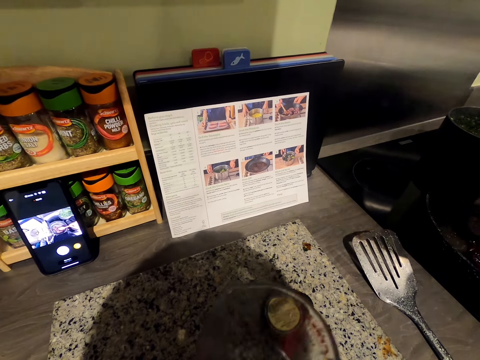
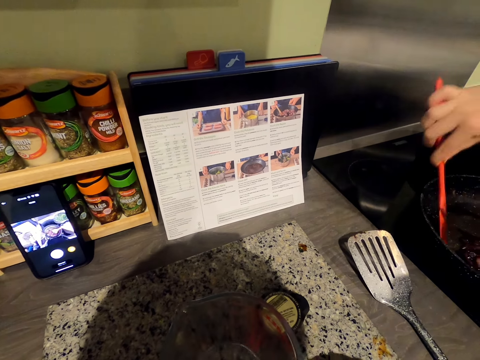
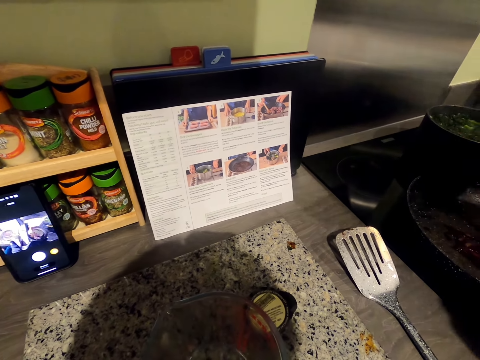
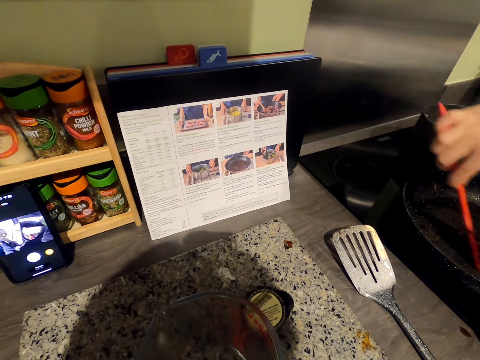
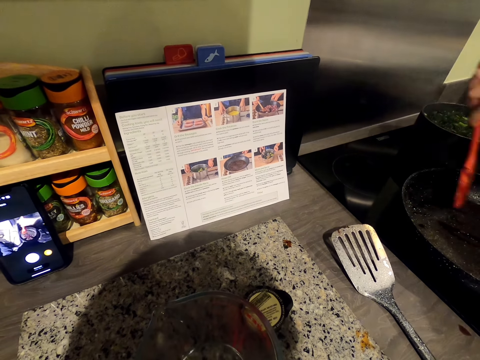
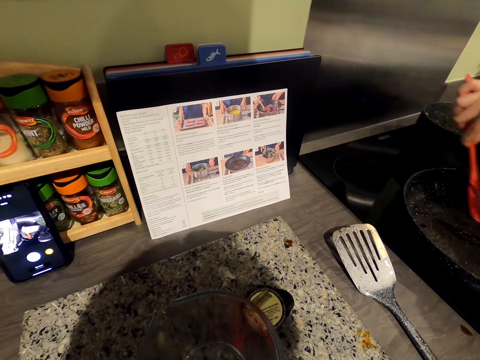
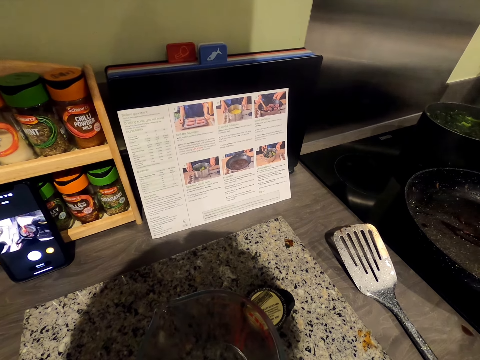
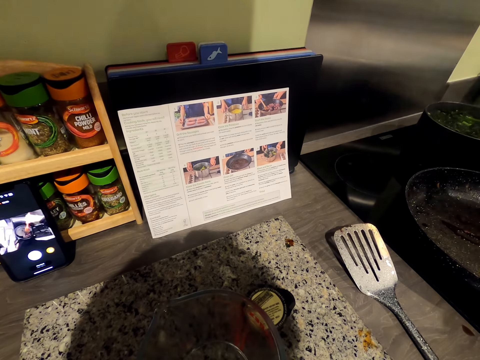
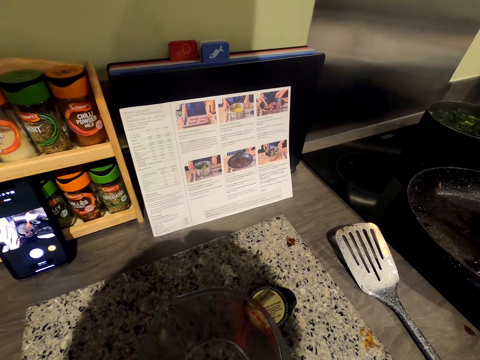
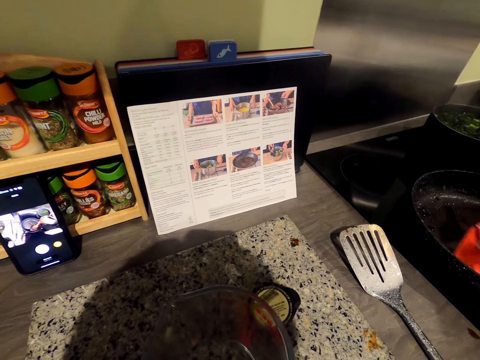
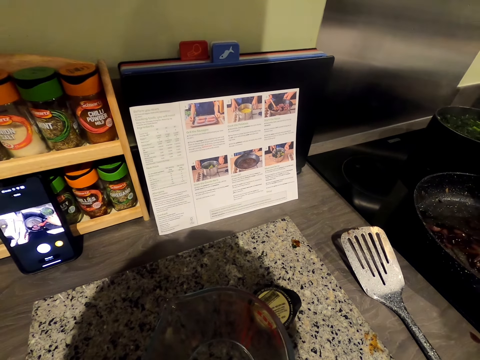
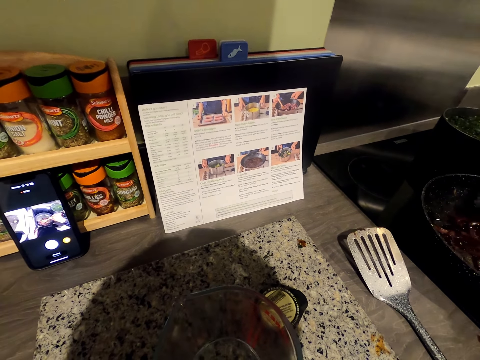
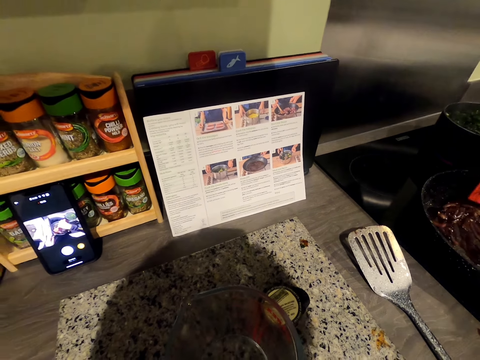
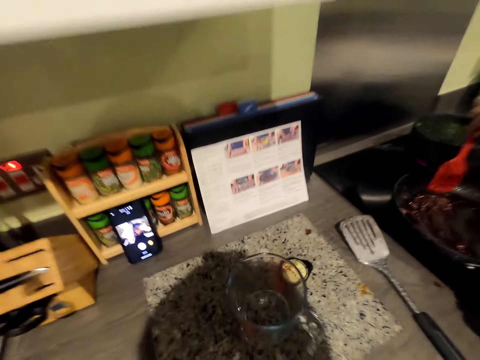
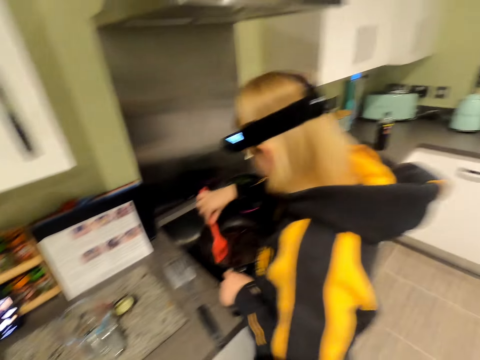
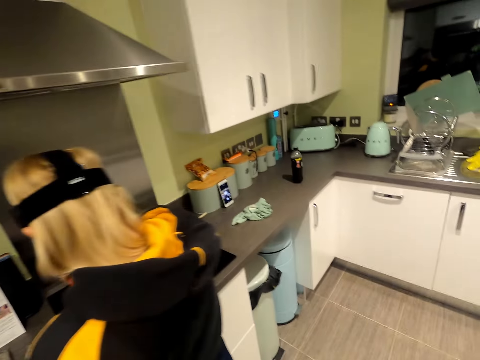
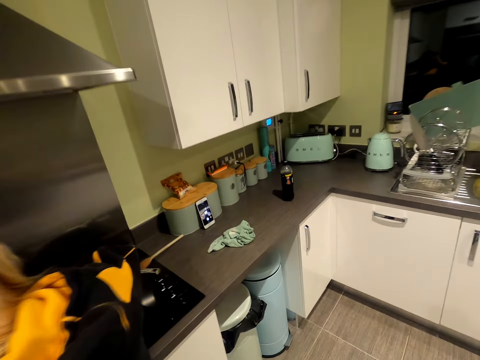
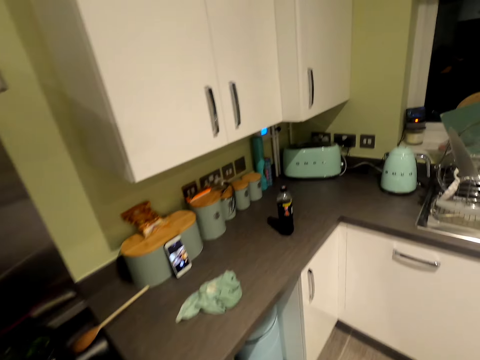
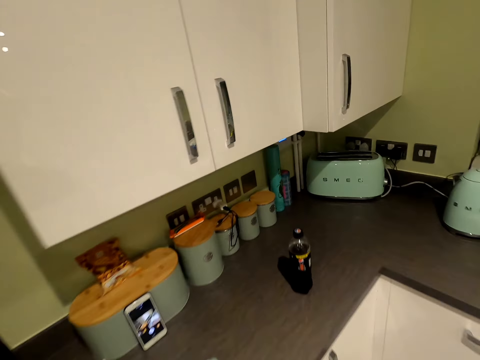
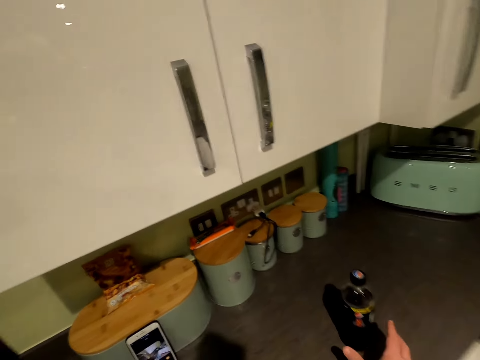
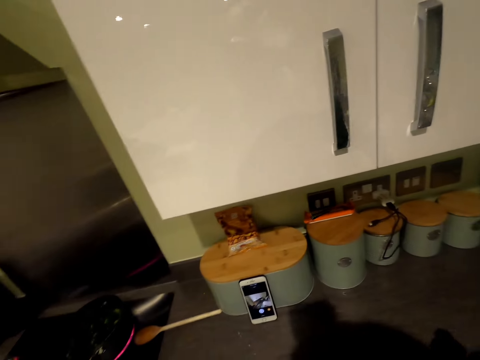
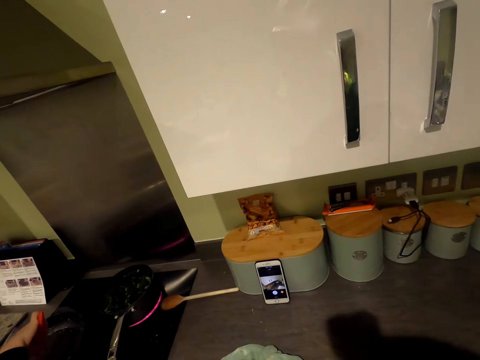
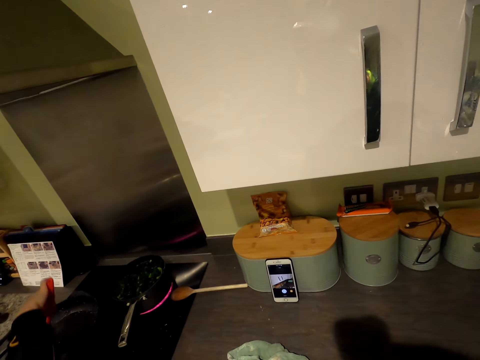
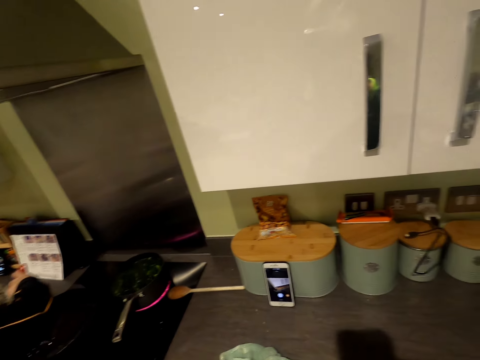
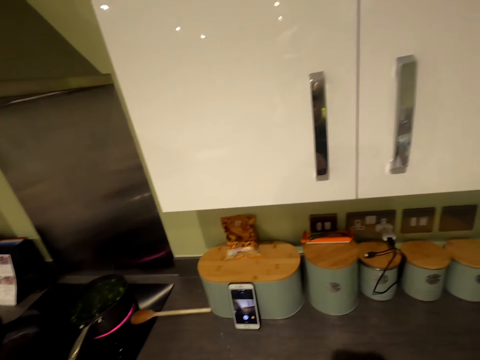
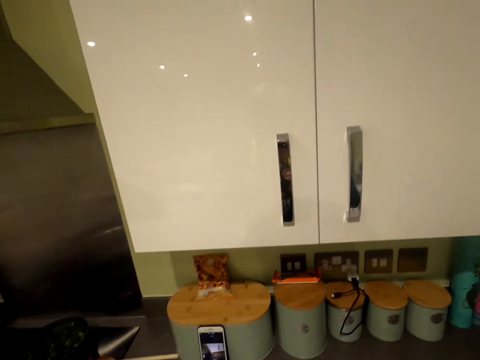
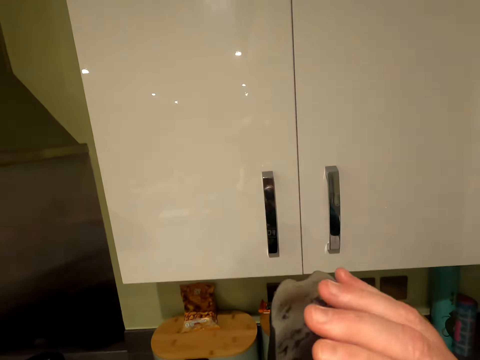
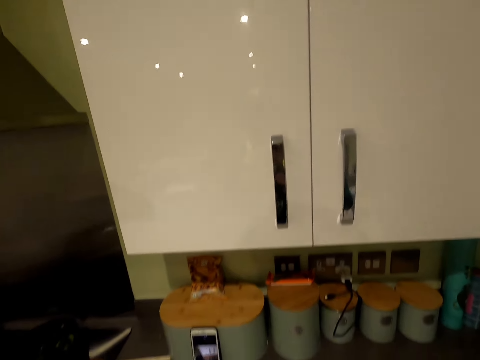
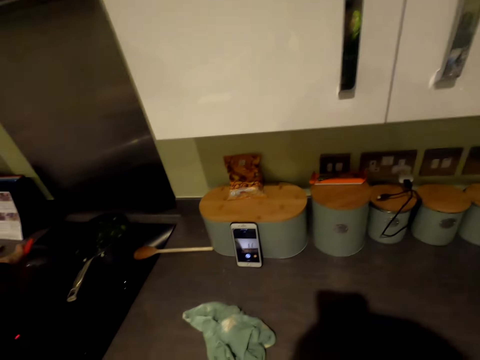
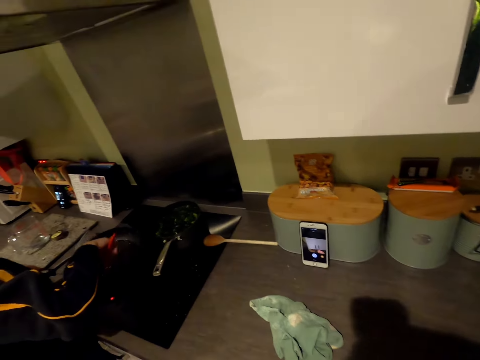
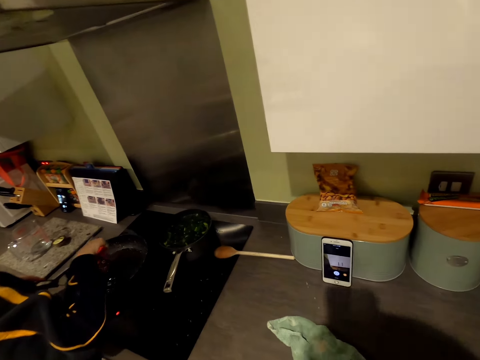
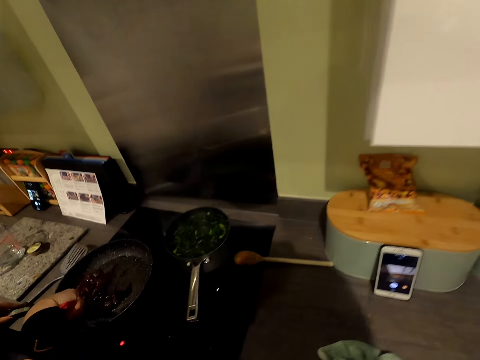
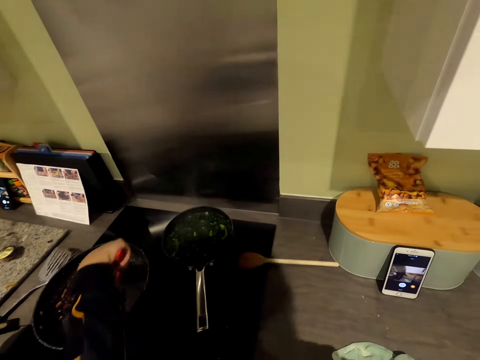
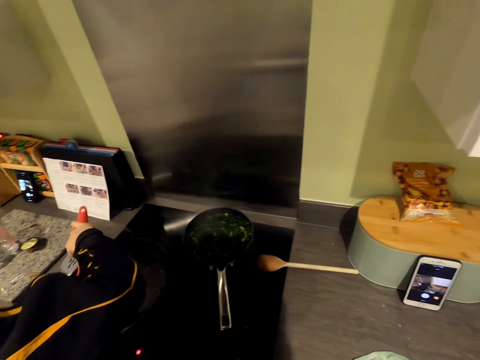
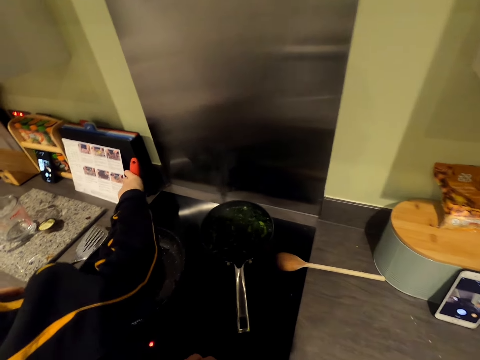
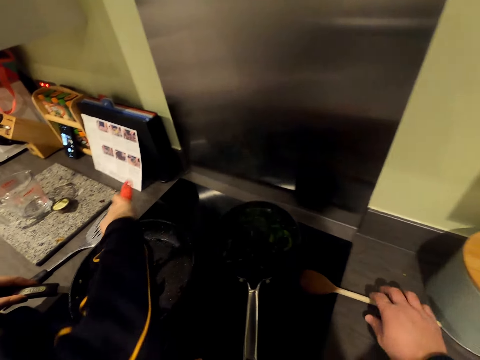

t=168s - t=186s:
A man puts the jug on the counter. The camera wearer puts the glass jar on the surface. The man stirs something. The camera wearer moves around. The man talks to the camera wearer. The camera wearer picks a bottle. The man stirs something. The camera wearer raises the bottle. They drink soda. They move around. The man stirs something.

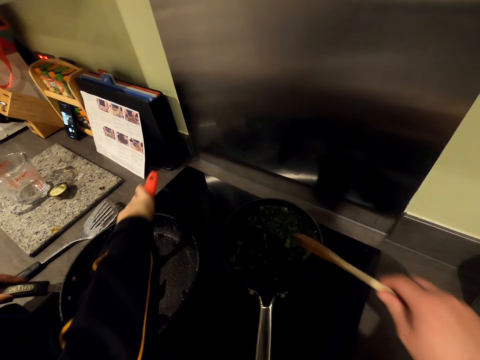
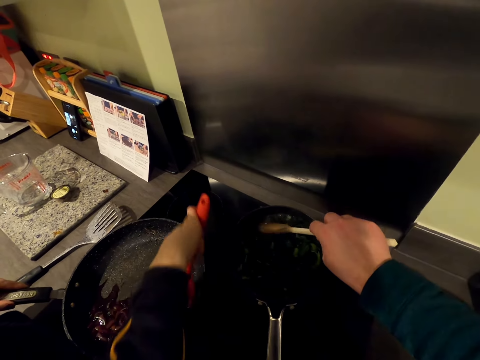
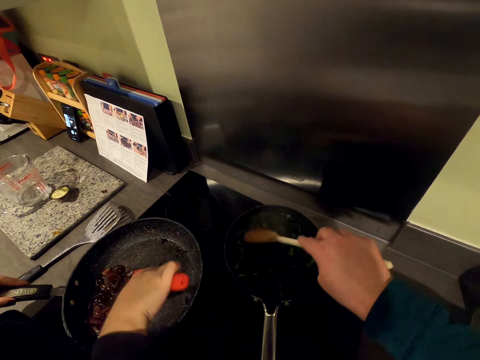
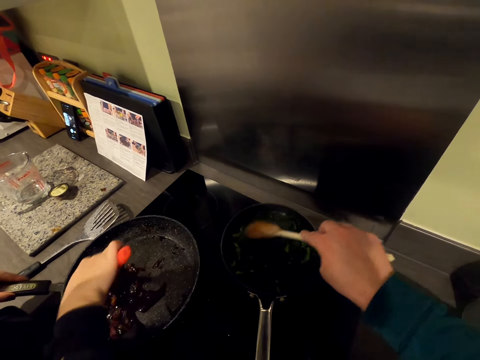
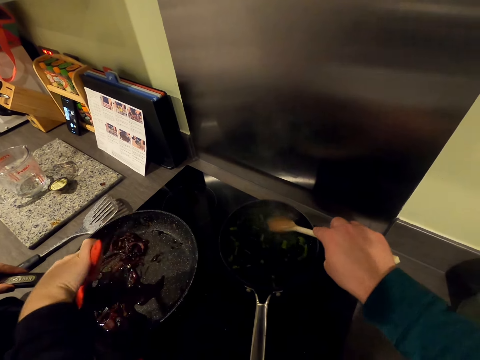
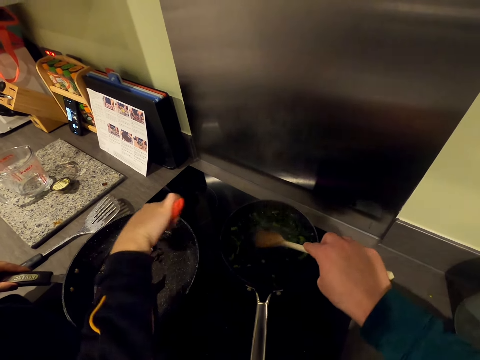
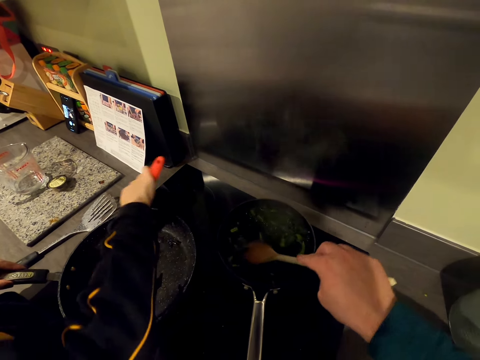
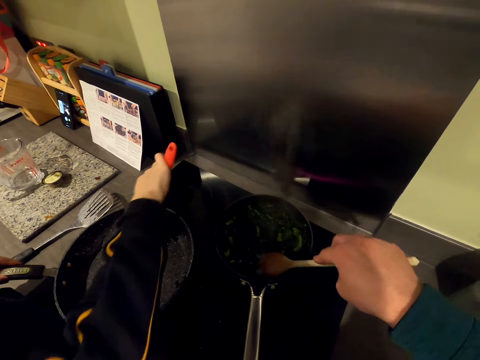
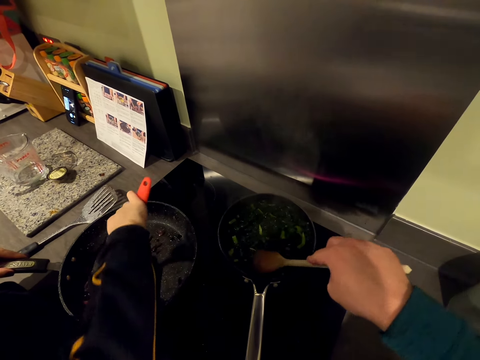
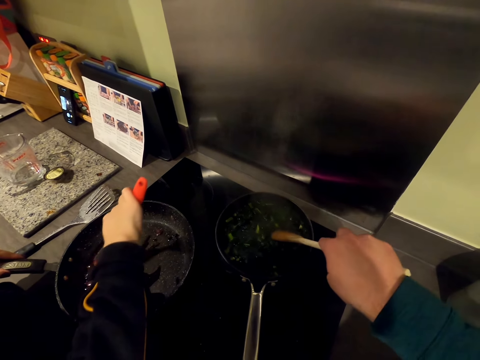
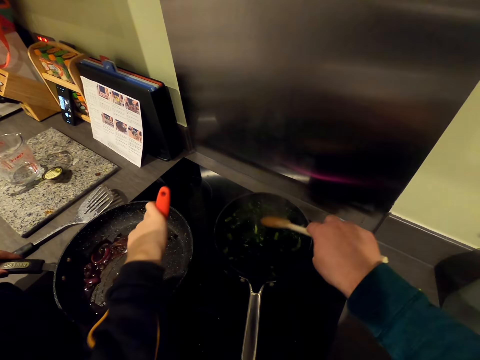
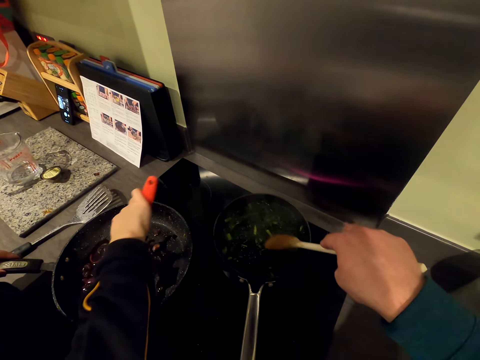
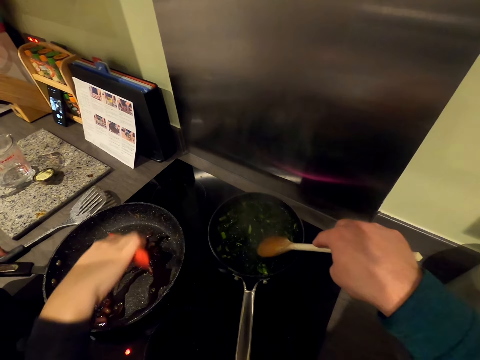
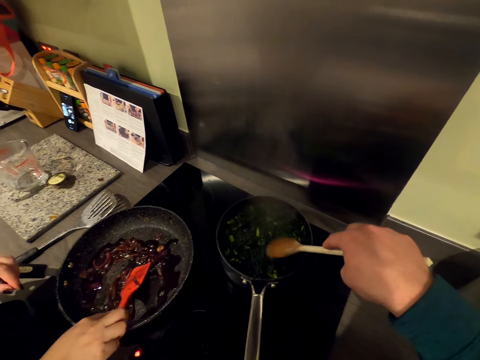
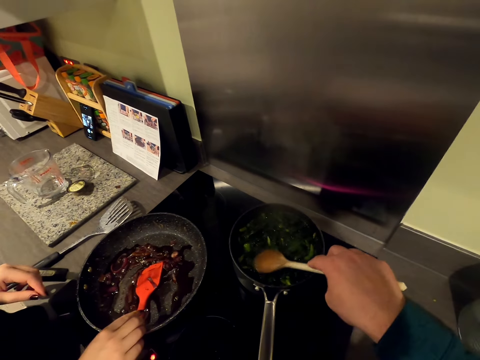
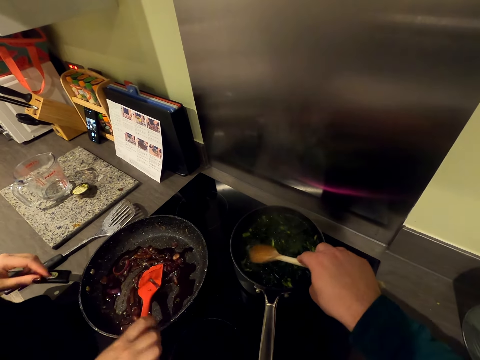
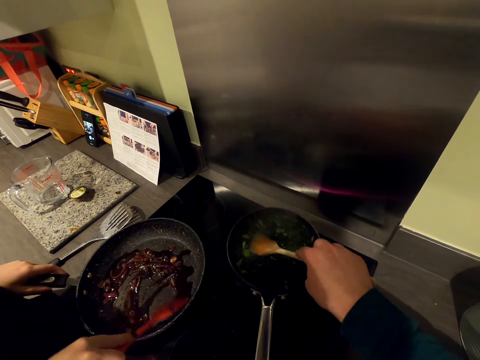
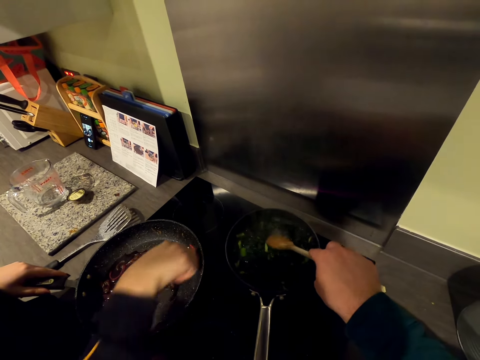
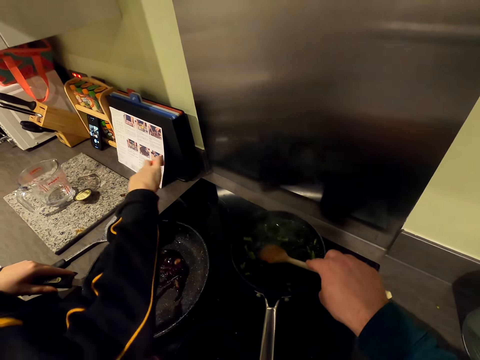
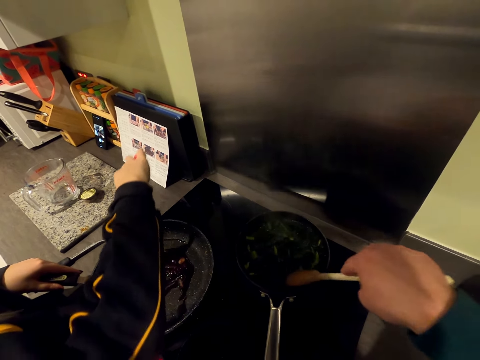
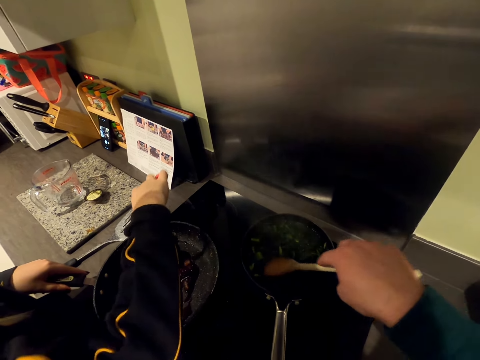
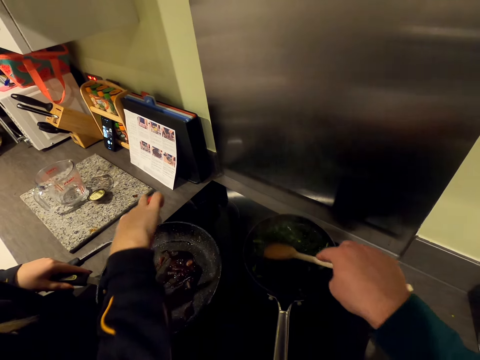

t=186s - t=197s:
The camera wearer picks a cooking stick. They press on something. They press food while a man stirs the food. The man rests the cooking stick on the pan. The man picks the cooking stick, stirs something.
